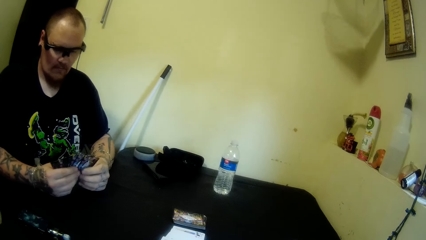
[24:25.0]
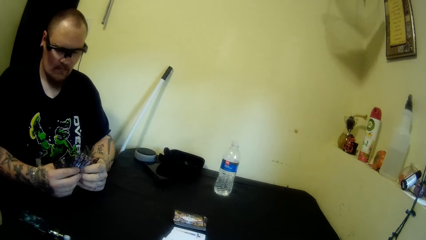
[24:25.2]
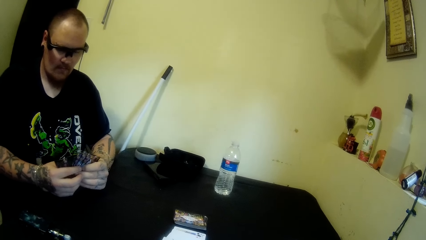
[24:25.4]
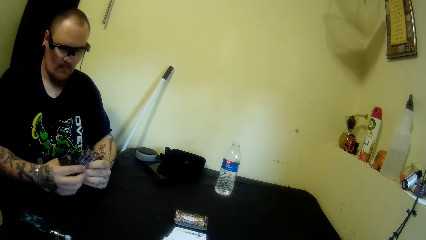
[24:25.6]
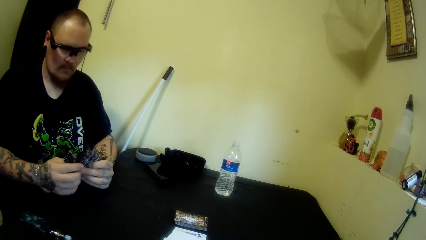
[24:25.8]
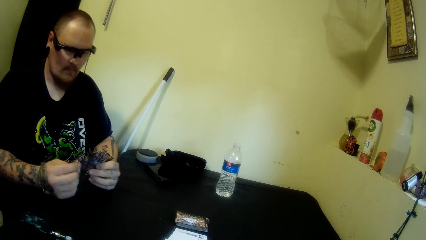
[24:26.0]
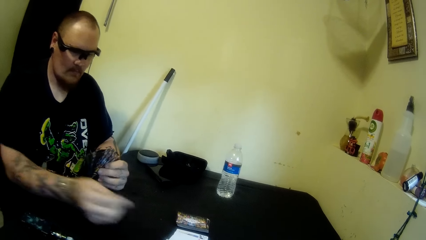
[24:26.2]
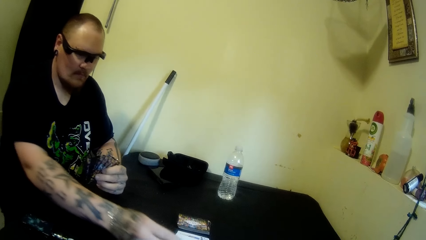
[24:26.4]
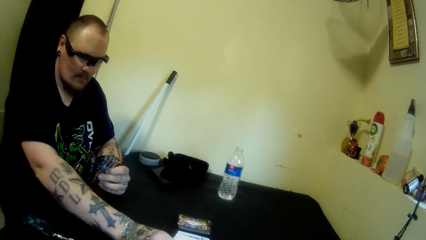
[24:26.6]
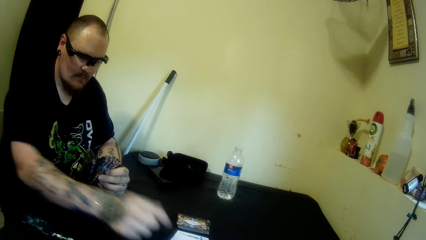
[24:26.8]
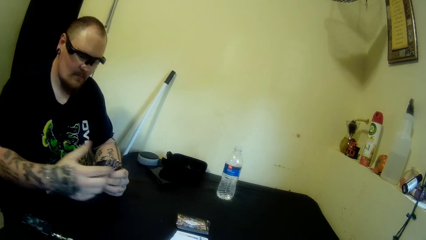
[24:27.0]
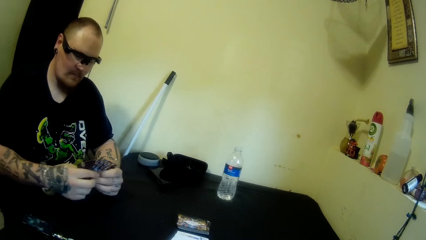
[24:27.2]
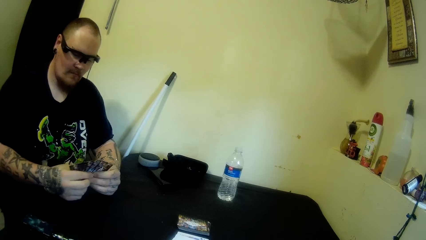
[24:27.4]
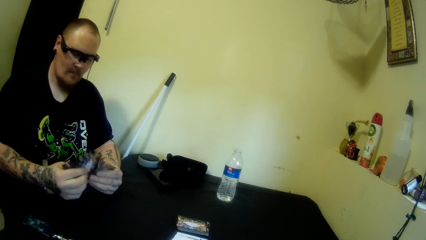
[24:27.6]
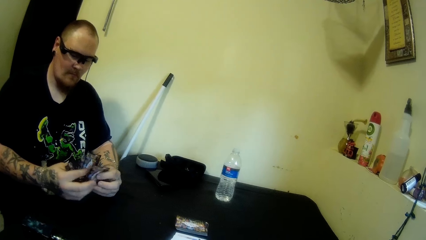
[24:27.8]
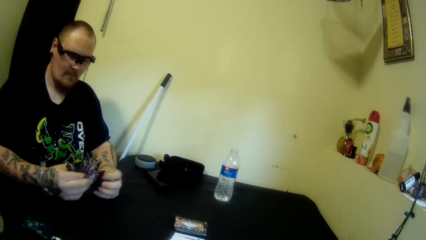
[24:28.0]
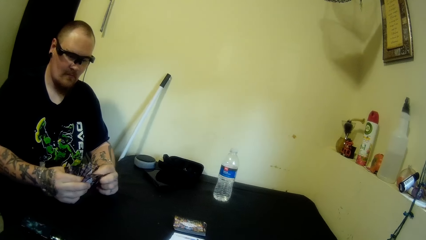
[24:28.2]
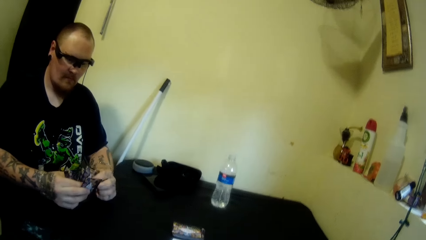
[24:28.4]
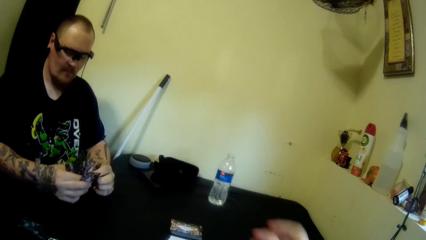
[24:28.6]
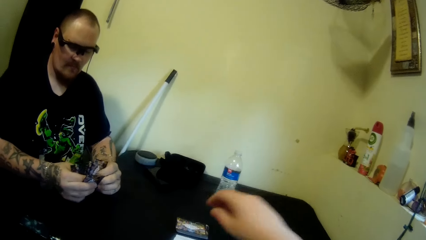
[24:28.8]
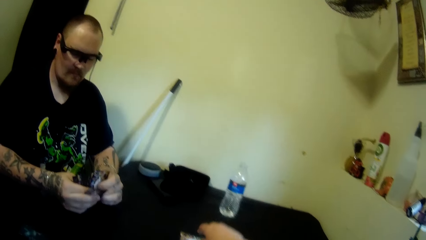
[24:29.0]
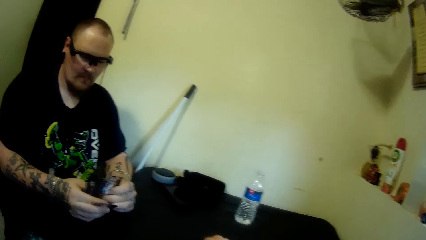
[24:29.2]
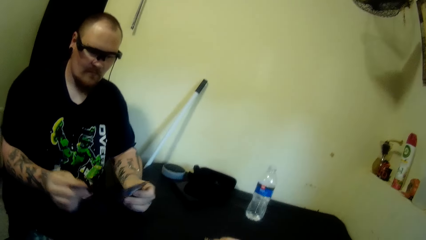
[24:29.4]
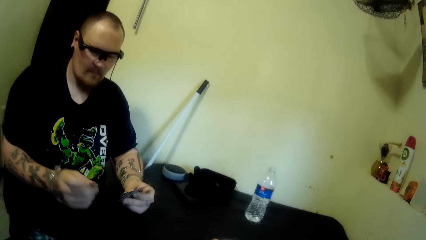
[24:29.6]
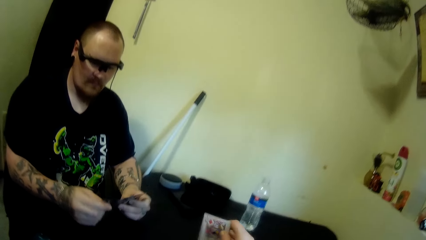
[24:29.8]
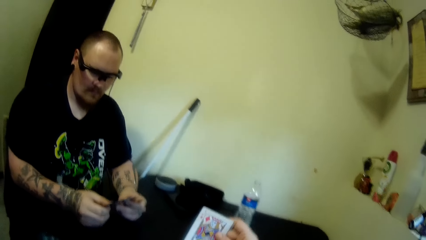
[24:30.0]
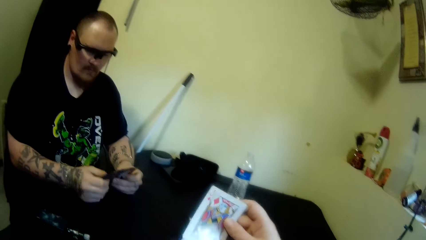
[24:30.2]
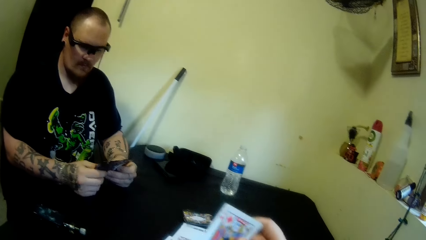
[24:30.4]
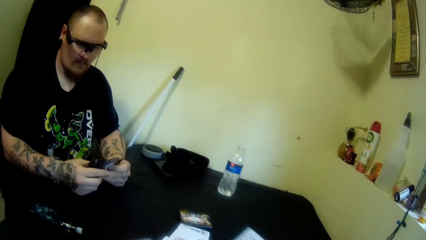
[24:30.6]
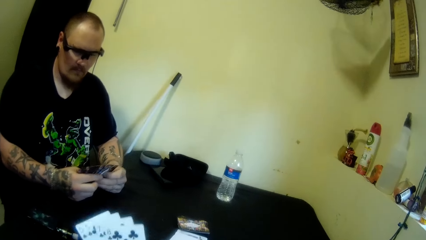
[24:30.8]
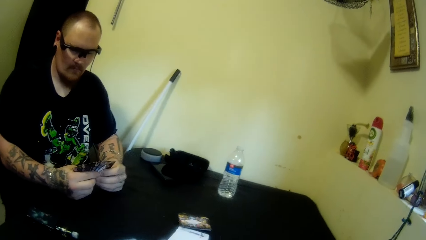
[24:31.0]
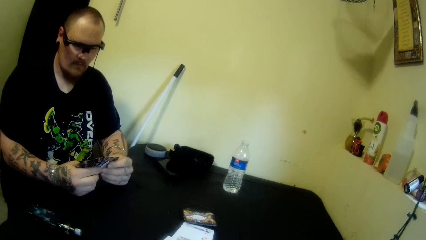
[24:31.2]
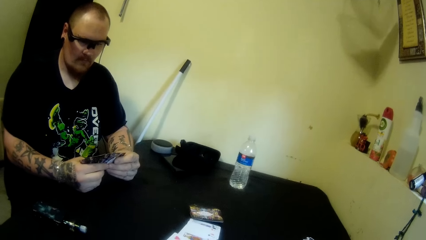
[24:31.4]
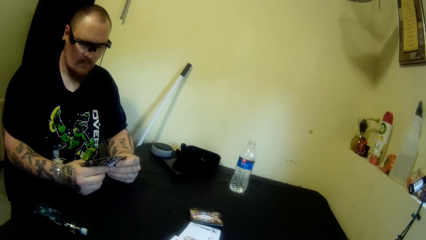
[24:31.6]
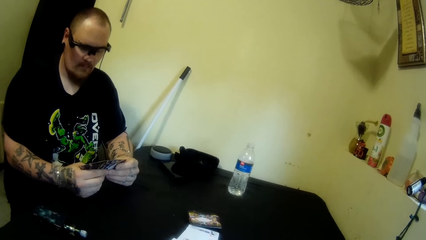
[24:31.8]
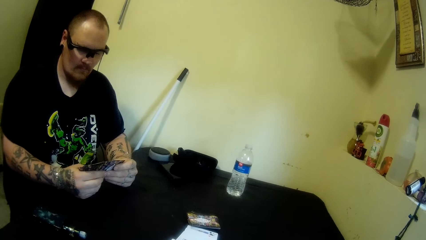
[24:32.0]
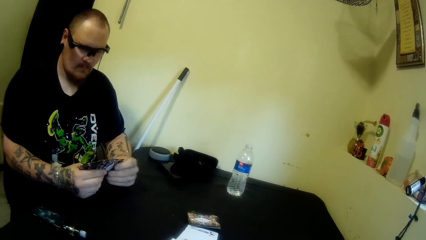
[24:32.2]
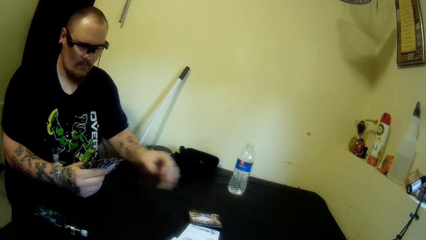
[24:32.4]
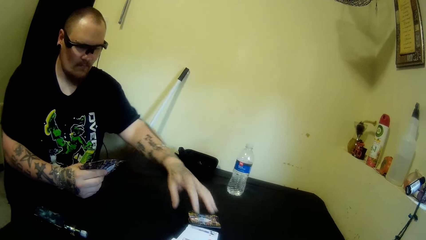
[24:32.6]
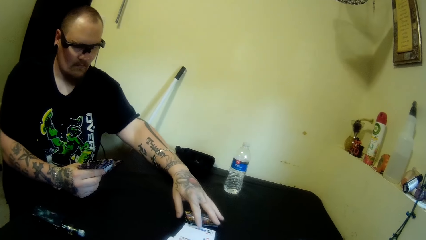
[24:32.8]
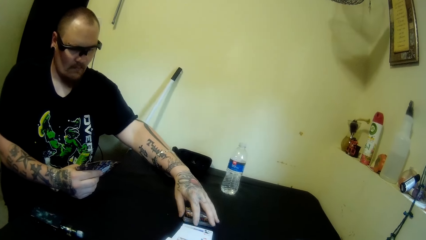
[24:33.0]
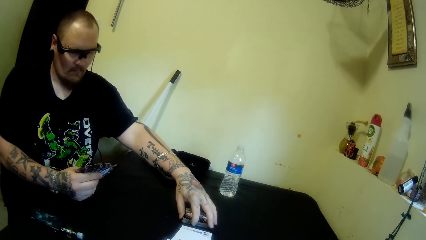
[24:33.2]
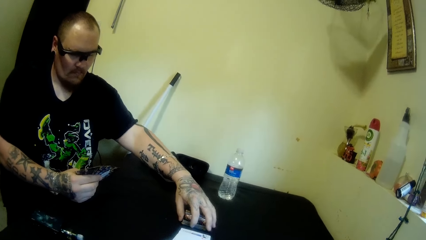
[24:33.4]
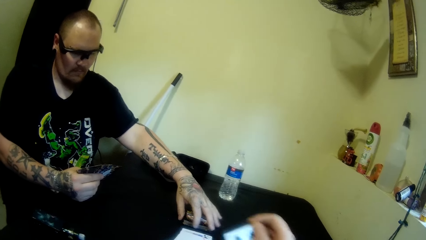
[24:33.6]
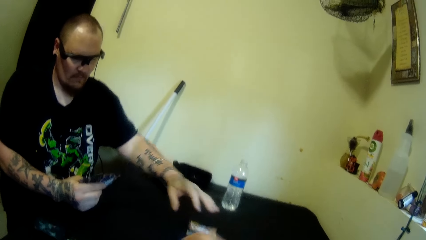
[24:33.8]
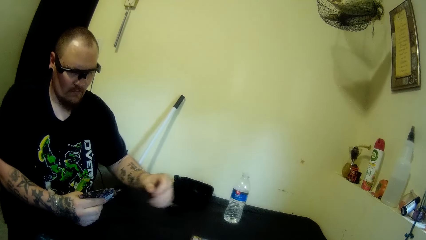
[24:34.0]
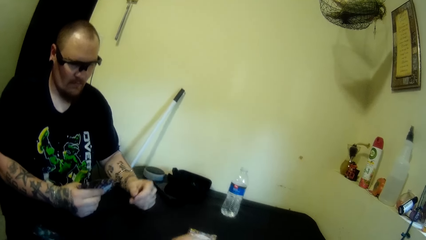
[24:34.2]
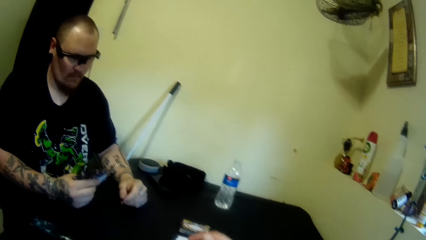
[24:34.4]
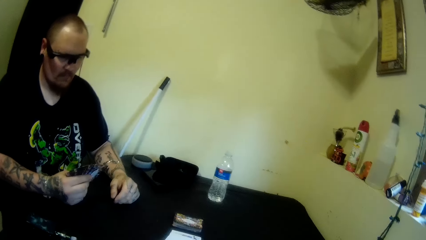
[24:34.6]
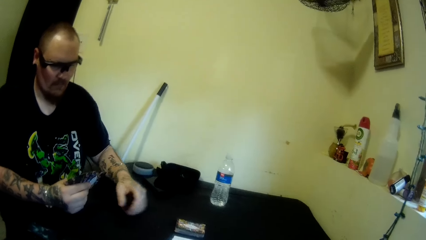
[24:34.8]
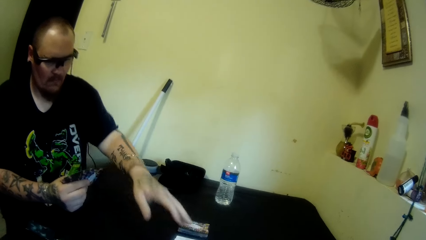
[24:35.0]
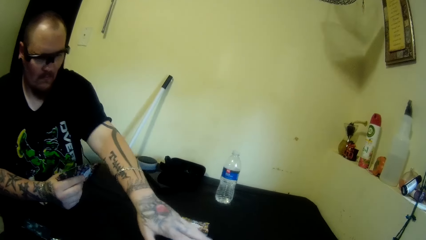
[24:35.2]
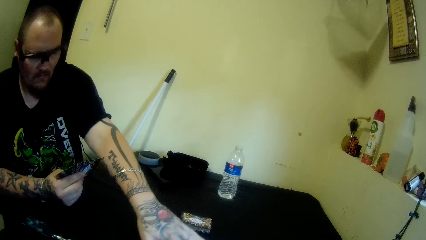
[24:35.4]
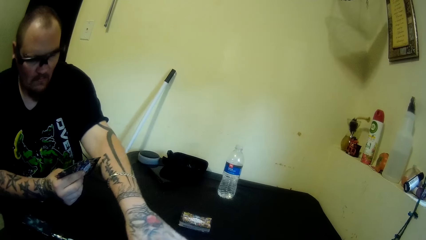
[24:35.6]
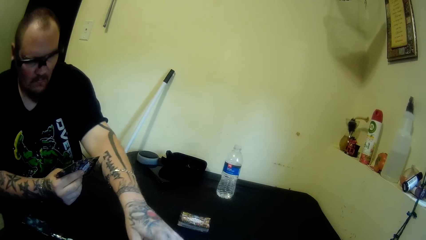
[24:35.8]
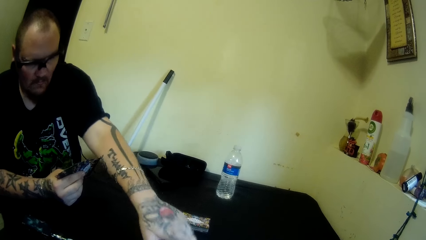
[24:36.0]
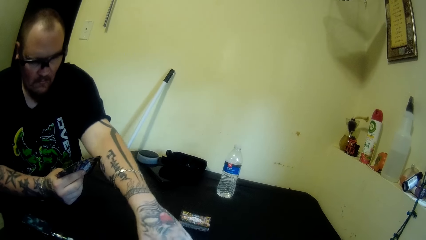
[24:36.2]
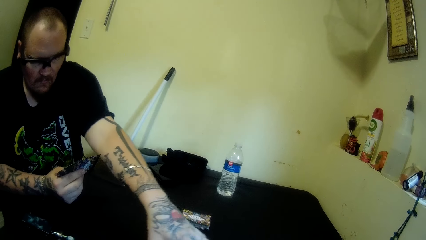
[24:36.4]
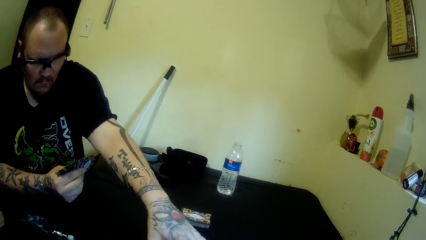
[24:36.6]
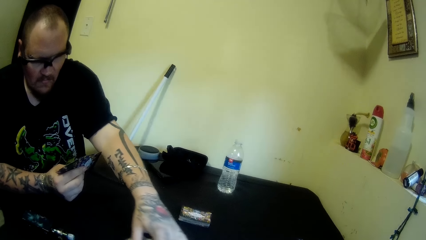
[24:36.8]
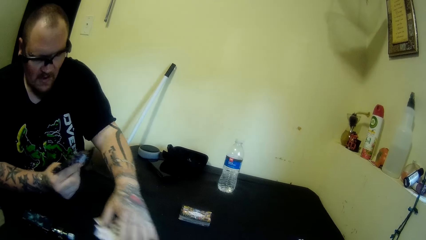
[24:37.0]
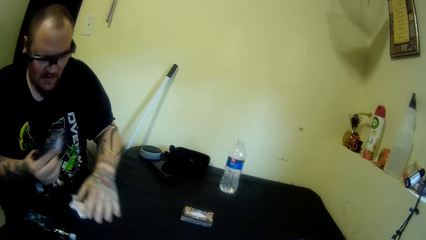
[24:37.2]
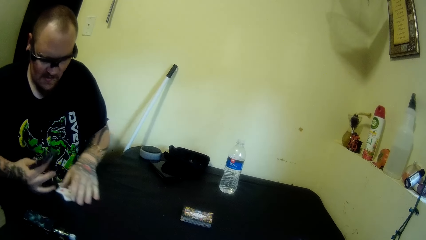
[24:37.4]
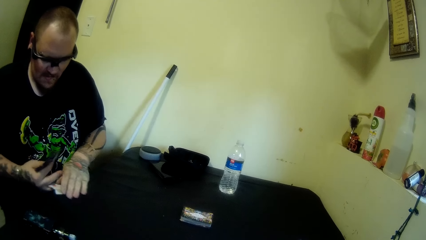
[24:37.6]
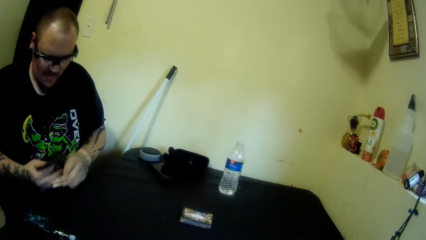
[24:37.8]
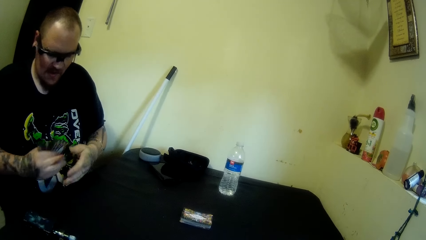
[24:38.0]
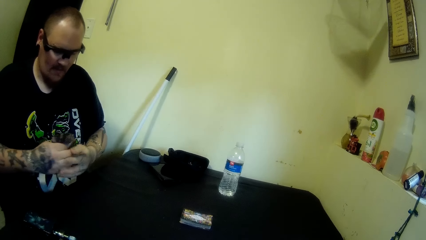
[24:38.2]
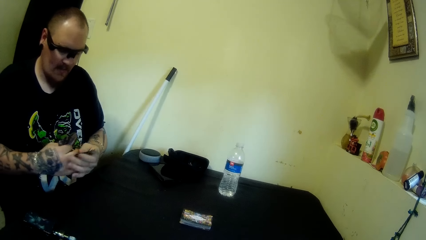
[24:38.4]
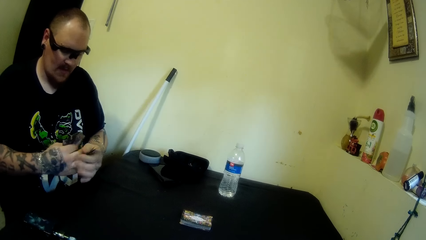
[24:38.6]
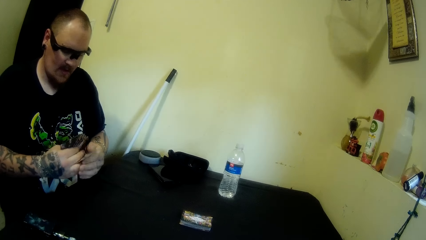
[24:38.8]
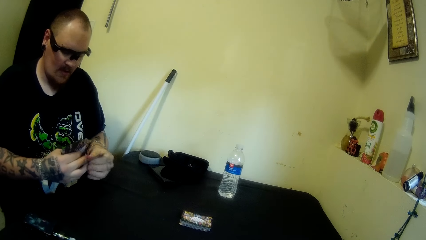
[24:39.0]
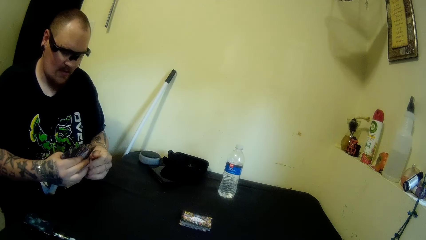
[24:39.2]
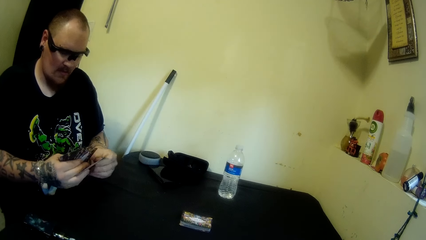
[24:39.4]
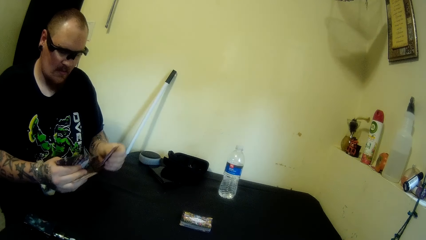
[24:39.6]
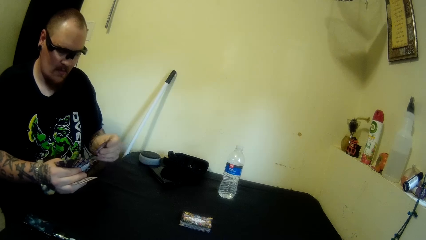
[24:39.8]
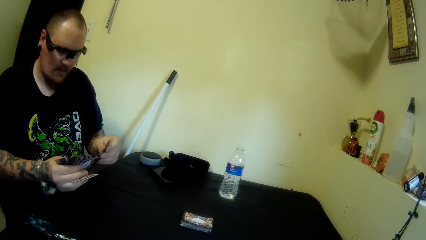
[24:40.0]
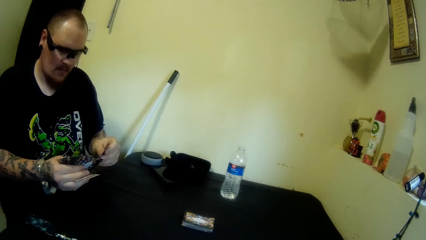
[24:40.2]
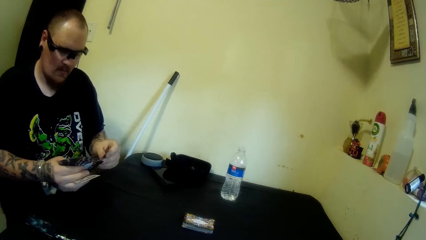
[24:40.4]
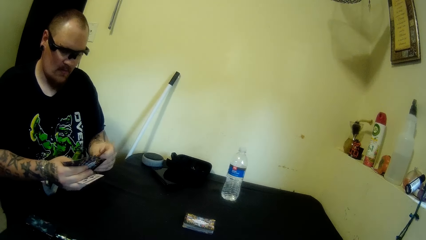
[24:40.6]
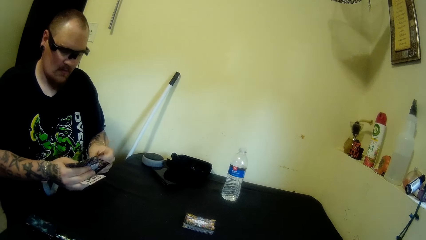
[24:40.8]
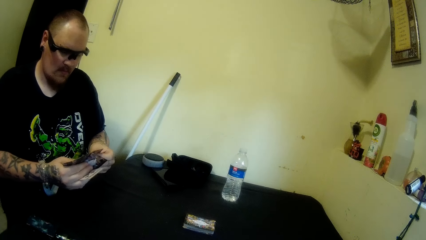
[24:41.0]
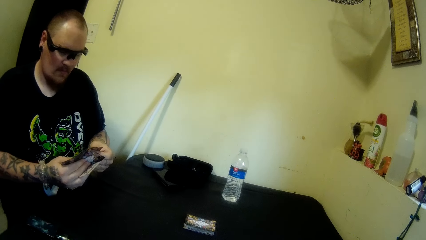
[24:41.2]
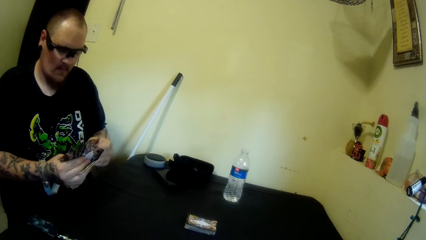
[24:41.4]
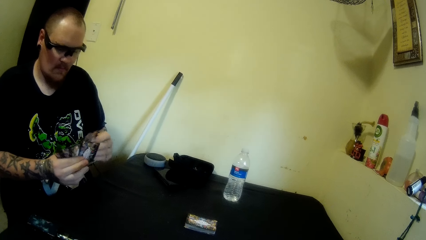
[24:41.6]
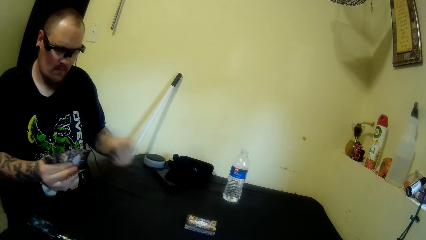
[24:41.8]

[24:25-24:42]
A man picks a card. The man drops a card on the table. The man holds the cards. The man picks a card. The camera wearer picks up a card from the table. The man moves hands apart. The man adjusts the cards on the table. The man touches the cards. The camera wearer drops a card on the table. The man packs some cards on the table. The man moves the cards. The man collects the cards. The man holds the cards with the other hand. The man picks a card. The man mixes the cards.
